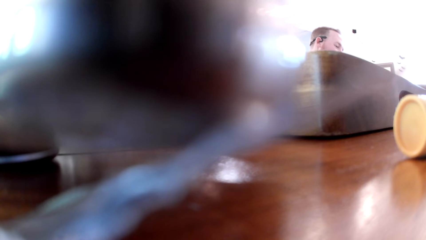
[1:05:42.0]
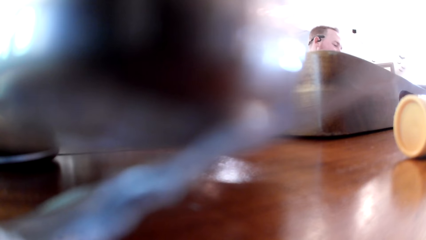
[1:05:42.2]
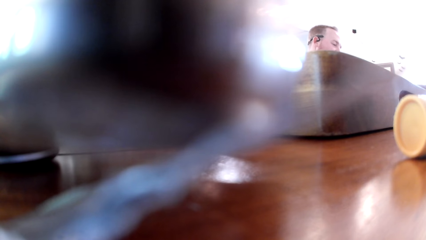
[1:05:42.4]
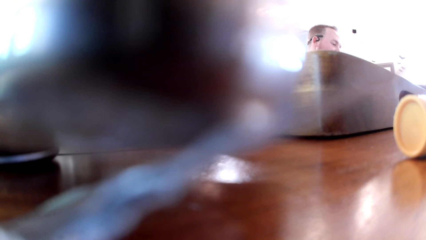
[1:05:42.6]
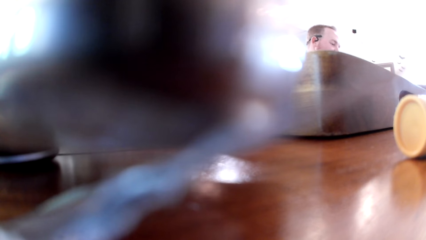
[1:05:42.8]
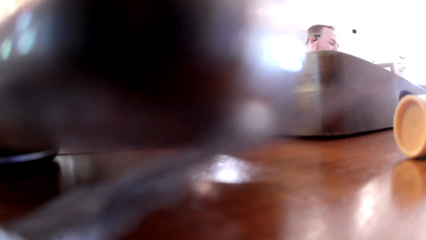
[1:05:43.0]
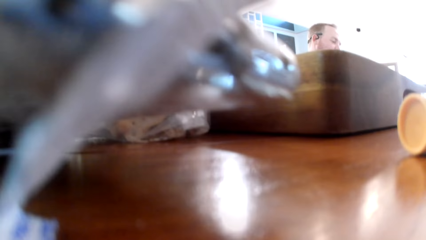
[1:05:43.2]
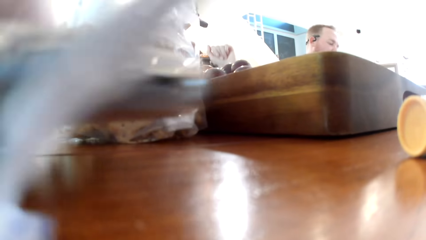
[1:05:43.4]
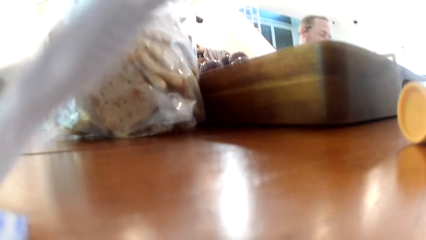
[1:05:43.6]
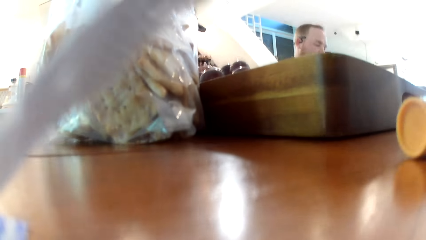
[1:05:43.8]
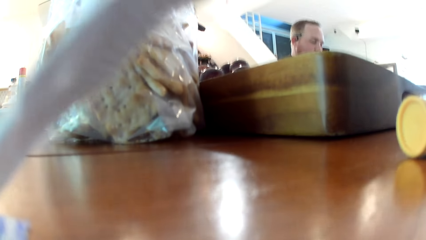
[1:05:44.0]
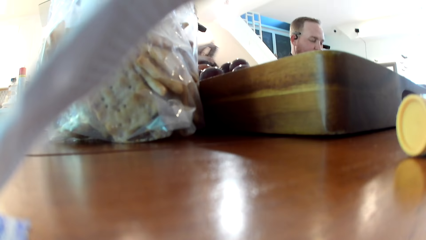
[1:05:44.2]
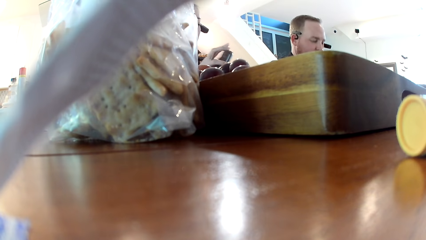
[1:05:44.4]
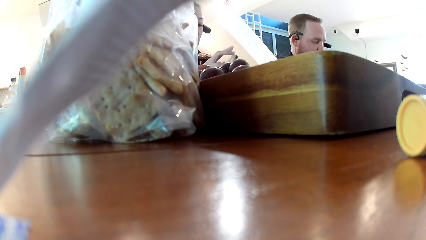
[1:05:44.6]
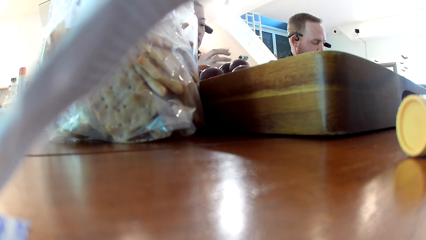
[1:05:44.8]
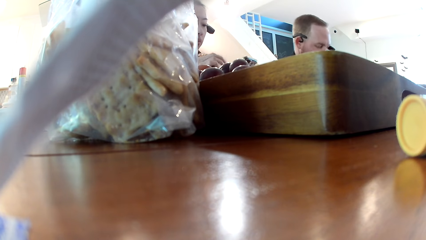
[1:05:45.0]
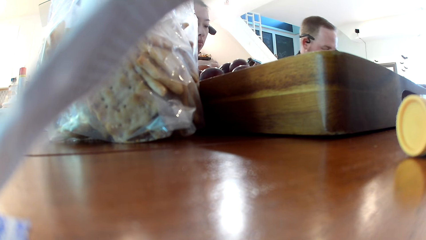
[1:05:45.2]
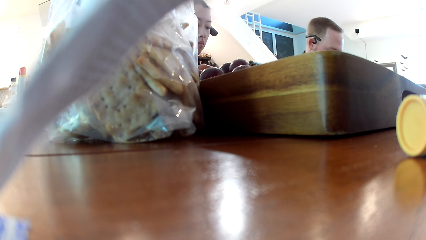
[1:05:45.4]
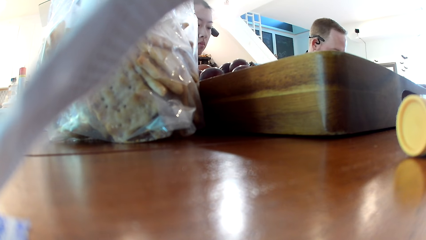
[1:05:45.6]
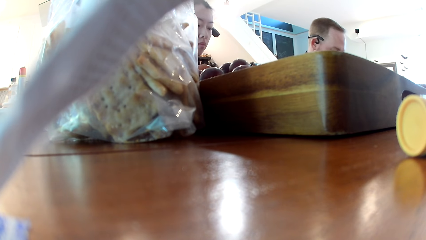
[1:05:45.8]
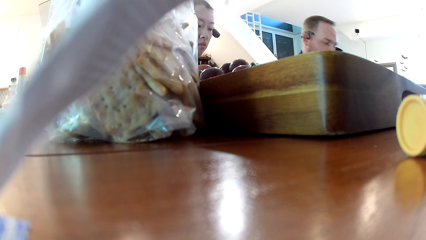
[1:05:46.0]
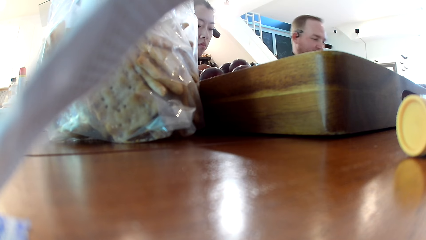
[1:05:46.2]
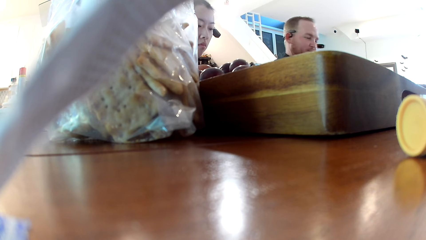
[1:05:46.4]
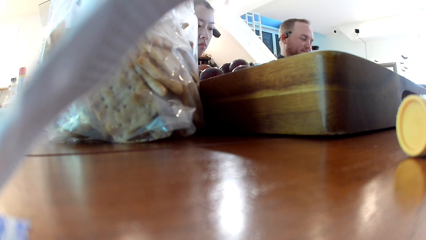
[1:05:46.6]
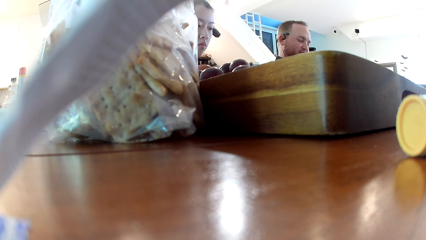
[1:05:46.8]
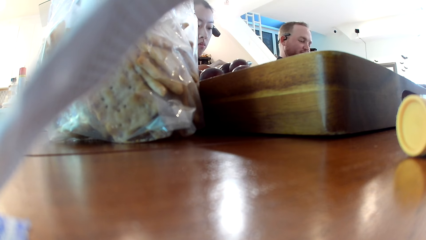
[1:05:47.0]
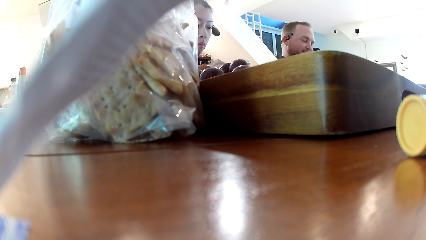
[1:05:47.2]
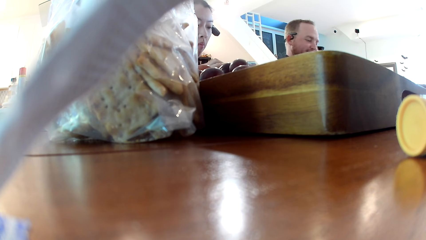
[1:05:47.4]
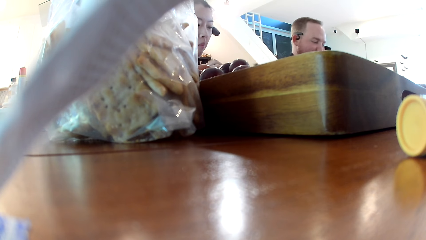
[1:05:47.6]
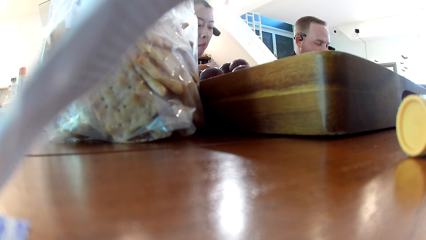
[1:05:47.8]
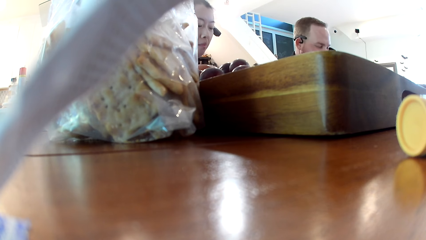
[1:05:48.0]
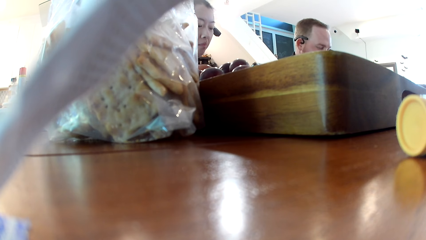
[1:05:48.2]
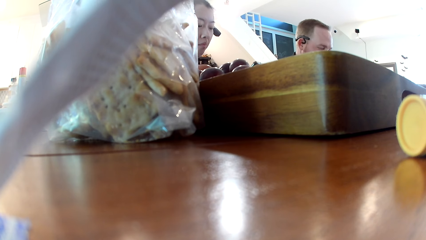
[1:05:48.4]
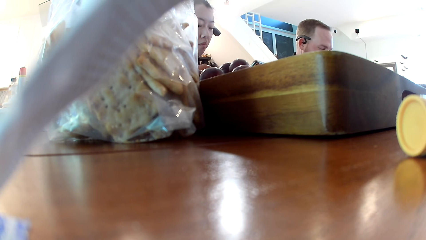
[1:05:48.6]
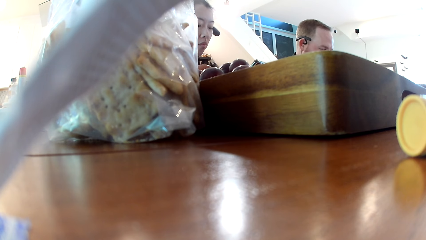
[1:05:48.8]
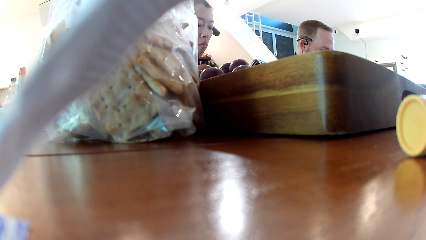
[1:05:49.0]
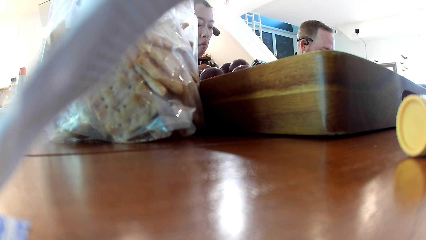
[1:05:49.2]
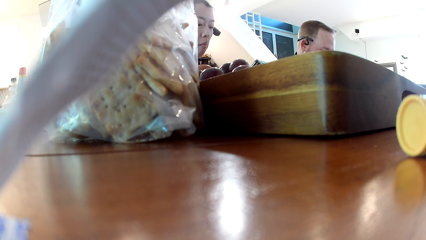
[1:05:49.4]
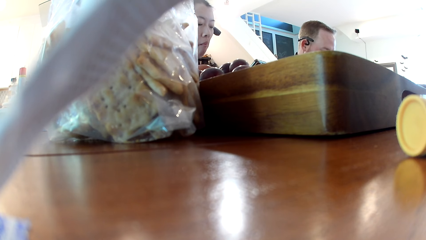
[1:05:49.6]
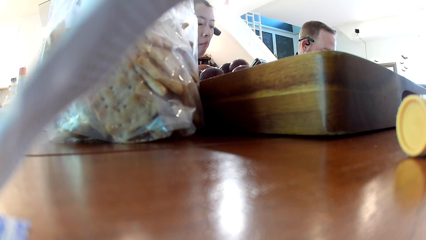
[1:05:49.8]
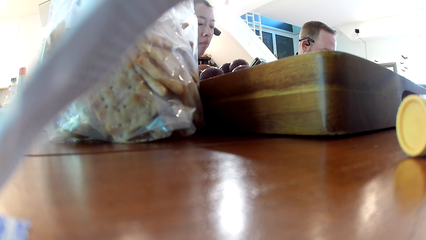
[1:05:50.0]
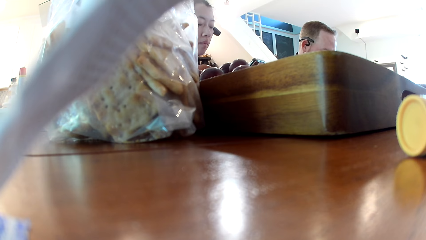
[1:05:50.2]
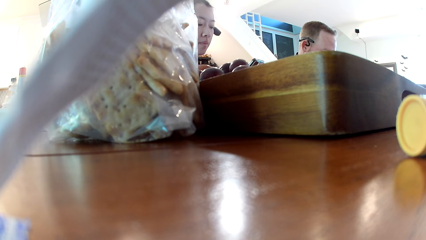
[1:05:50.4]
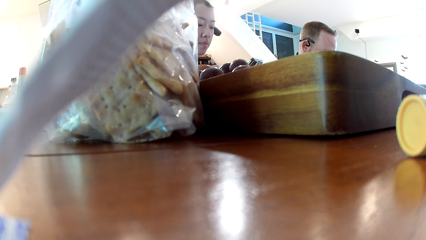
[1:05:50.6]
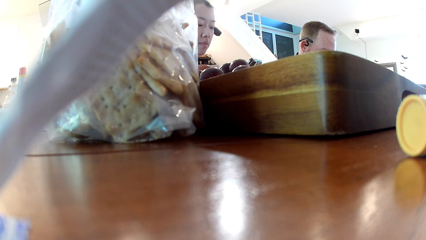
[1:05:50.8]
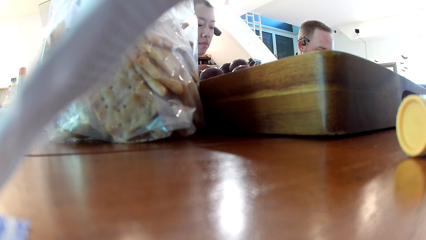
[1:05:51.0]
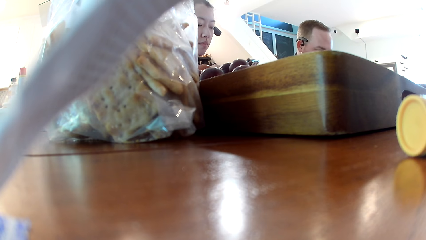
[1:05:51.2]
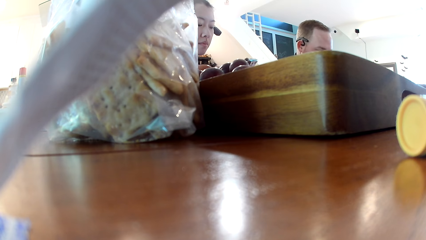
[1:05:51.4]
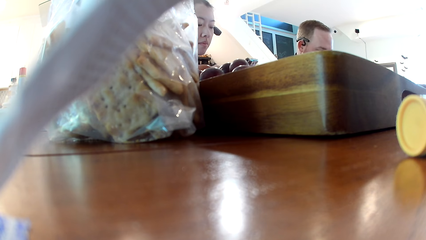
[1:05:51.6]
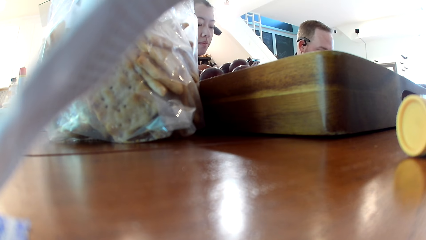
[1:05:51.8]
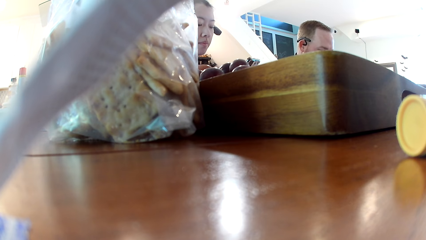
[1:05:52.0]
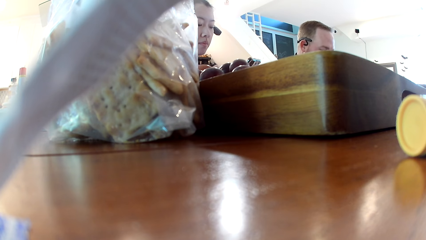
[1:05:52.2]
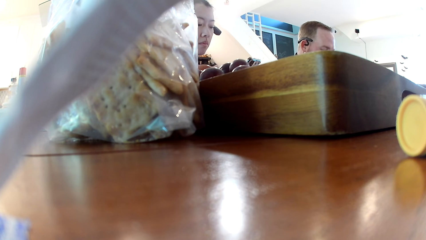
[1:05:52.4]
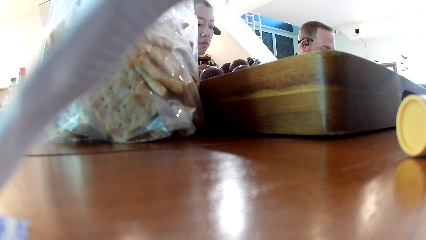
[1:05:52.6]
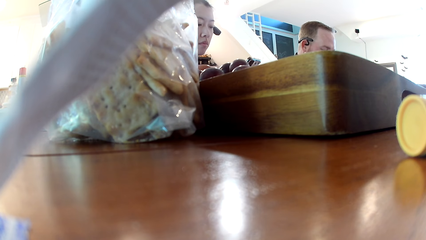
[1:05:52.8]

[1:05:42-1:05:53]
A woman passes a phone from her right hand to her left hand. The woman operates the phone in her left hand with her right hand.

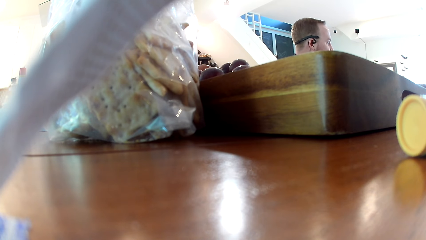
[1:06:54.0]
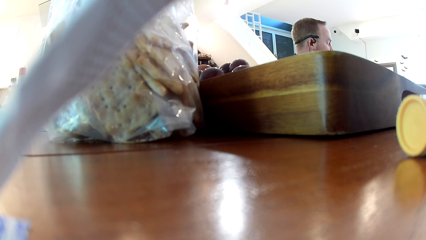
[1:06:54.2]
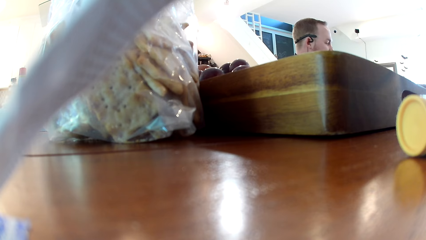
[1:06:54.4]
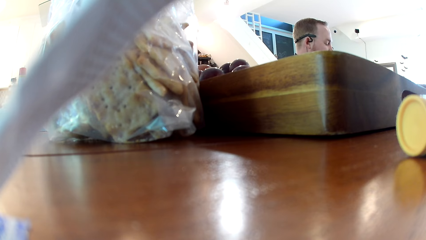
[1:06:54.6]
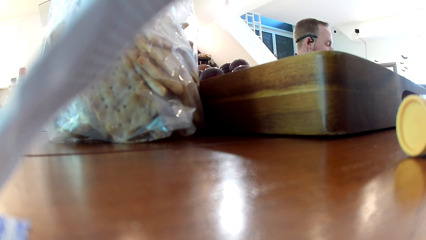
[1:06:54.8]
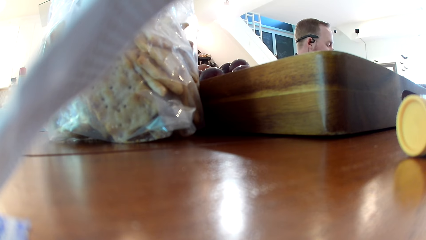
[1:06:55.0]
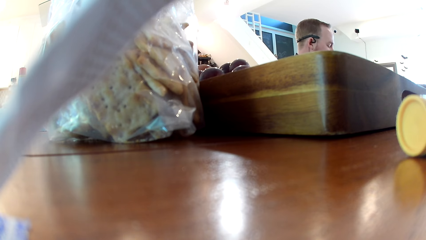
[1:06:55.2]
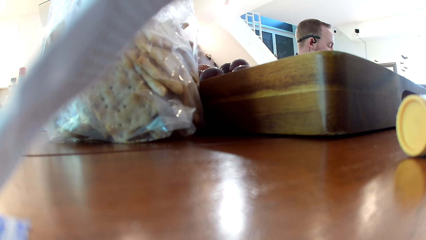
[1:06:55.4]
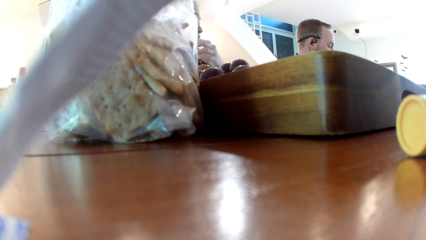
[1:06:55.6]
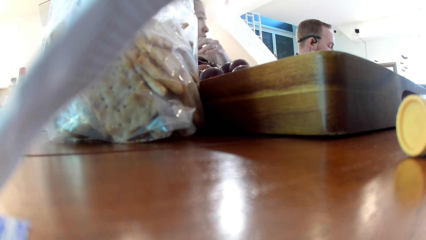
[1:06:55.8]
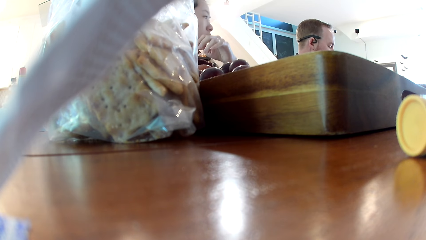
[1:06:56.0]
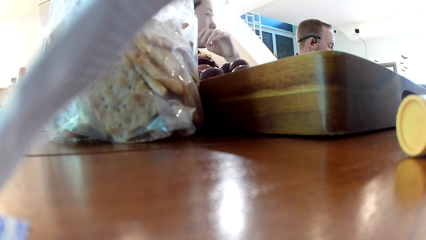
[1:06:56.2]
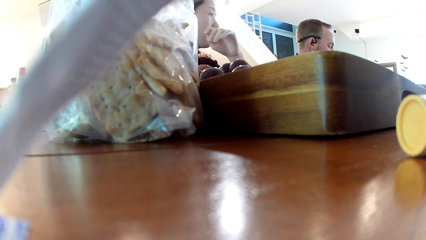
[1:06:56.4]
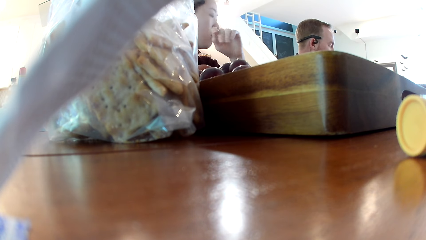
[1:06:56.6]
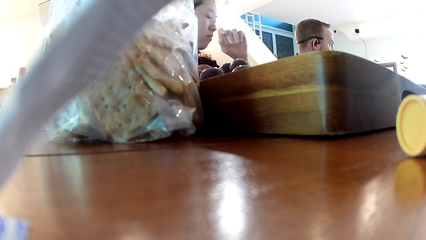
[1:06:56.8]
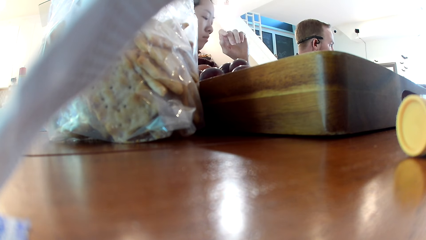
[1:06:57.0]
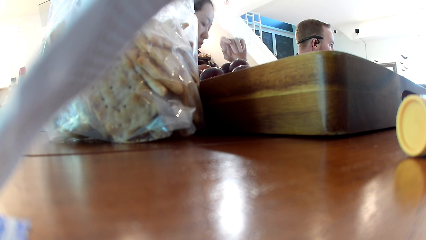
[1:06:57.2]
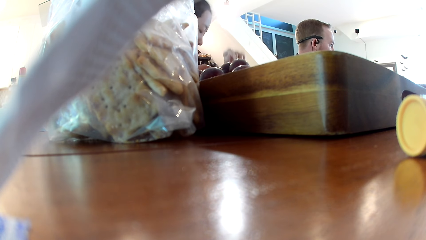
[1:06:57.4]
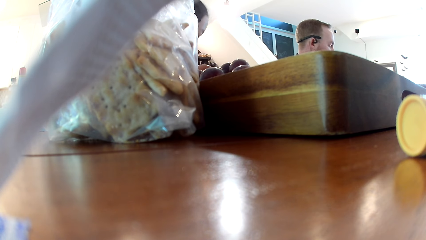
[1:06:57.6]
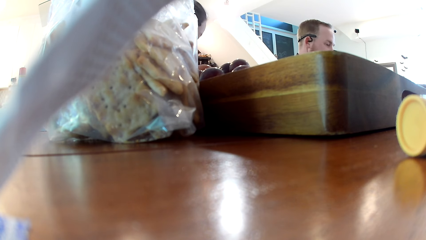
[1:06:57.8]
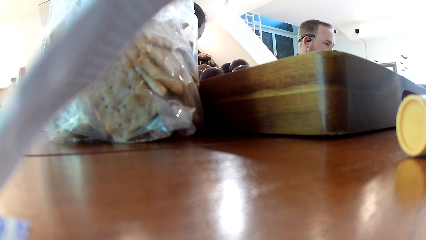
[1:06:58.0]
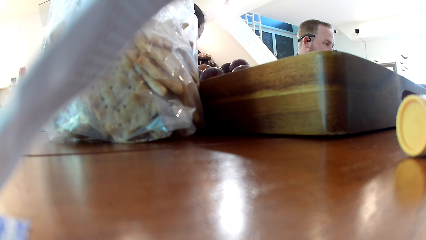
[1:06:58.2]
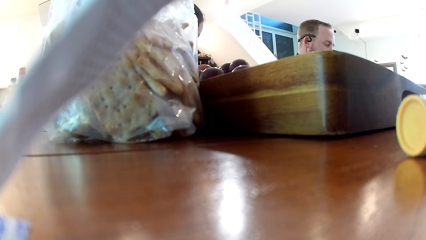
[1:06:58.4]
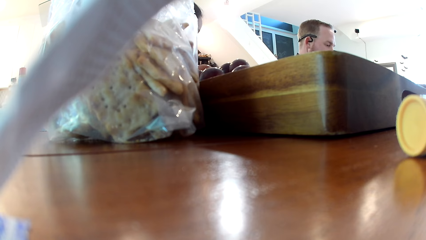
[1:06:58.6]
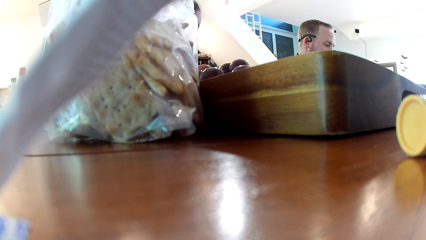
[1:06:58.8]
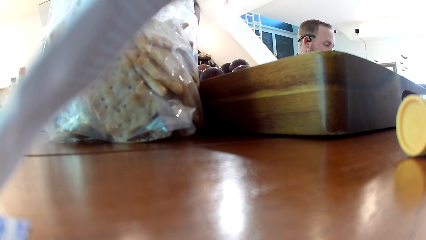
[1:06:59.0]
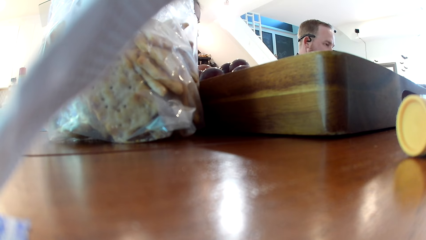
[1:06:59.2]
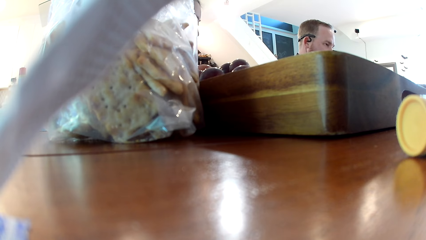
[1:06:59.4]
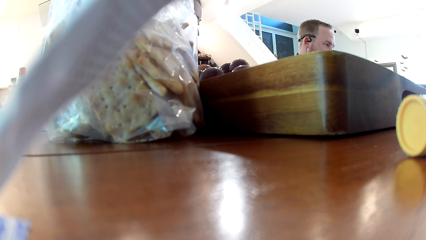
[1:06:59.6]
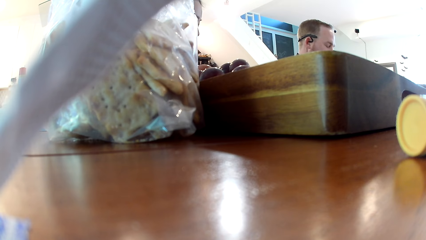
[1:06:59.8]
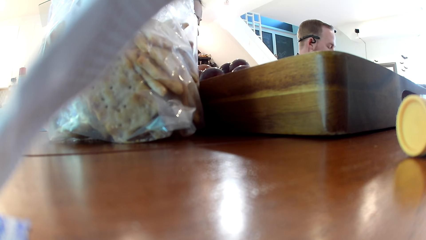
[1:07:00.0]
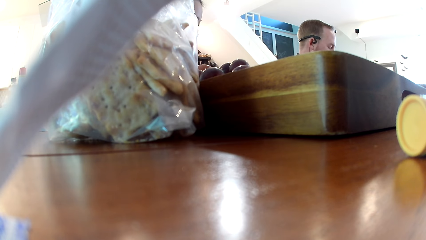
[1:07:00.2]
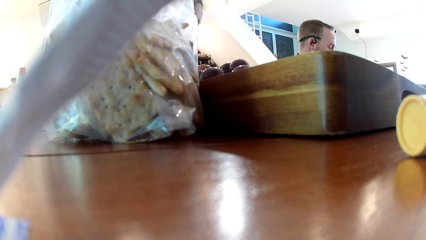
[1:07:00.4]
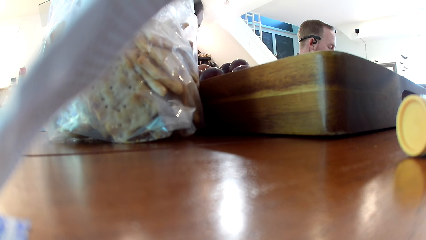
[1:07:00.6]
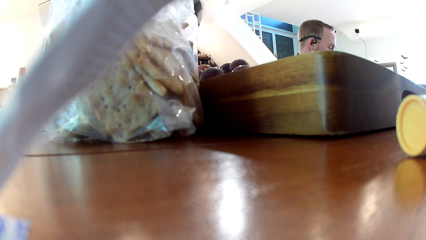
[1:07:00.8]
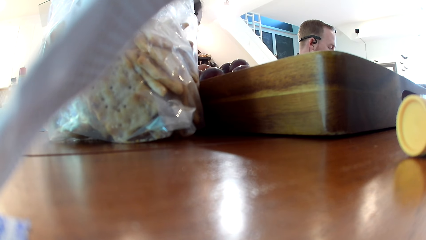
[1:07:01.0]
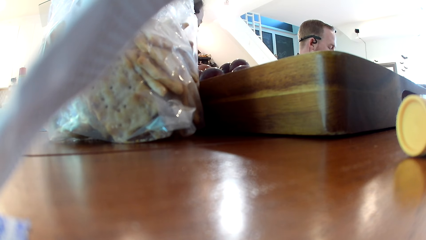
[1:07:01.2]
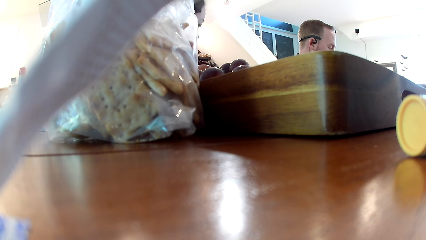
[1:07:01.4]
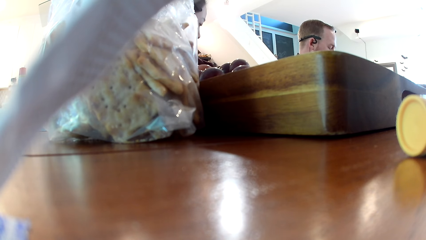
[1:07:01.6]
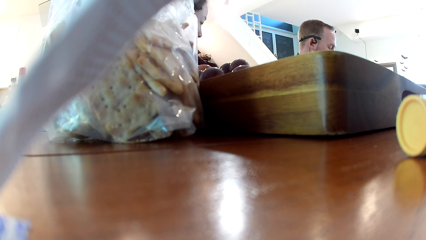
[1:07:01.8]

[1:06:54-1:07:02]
The woman places her left elbow on the table and removes her left elbow from the table.
